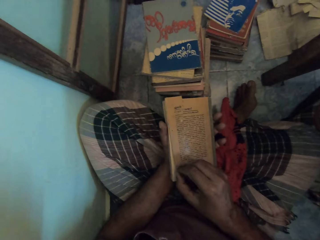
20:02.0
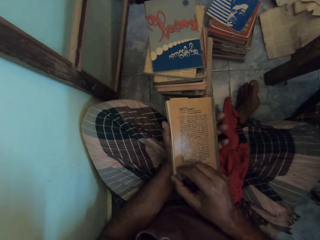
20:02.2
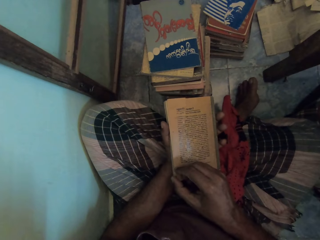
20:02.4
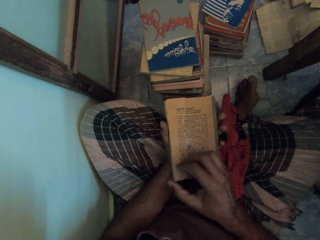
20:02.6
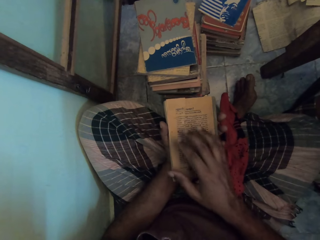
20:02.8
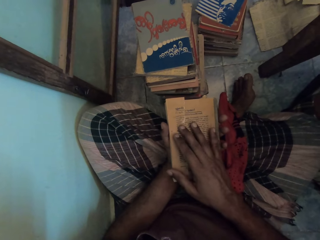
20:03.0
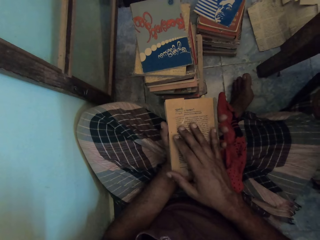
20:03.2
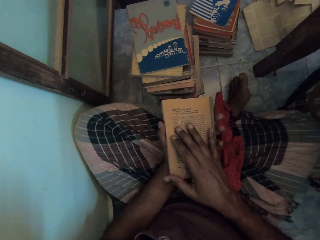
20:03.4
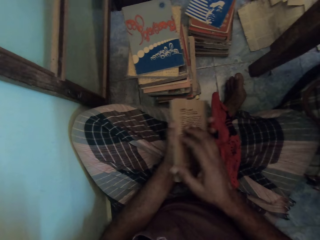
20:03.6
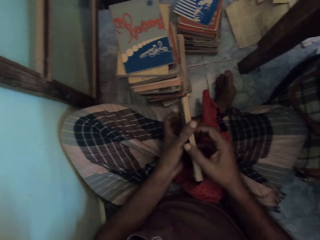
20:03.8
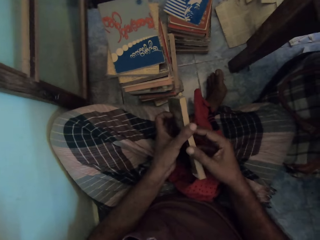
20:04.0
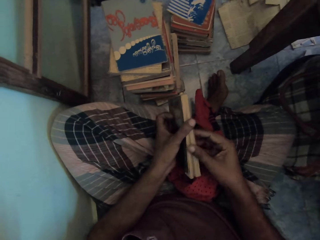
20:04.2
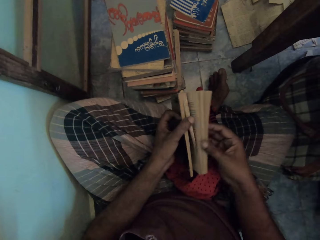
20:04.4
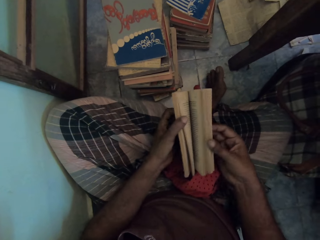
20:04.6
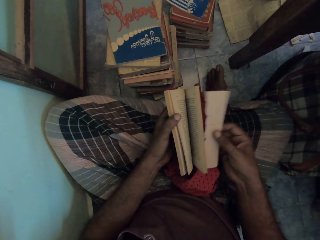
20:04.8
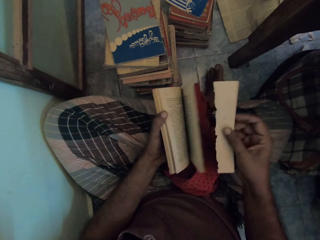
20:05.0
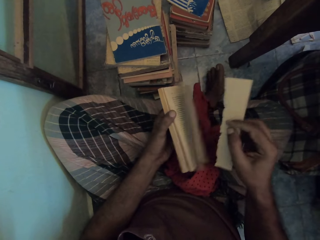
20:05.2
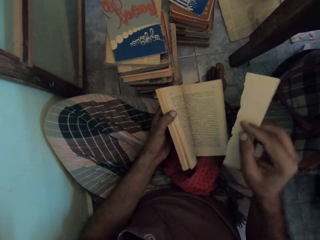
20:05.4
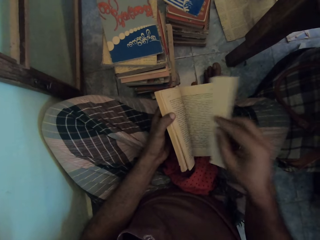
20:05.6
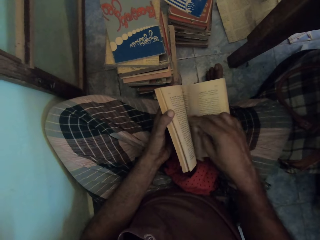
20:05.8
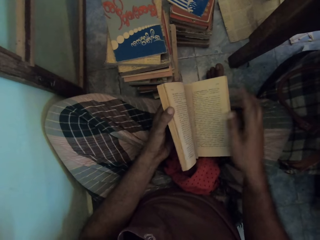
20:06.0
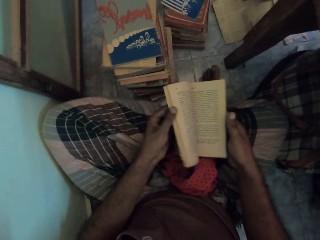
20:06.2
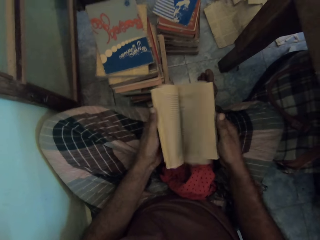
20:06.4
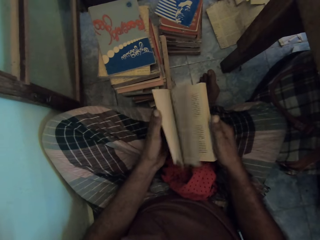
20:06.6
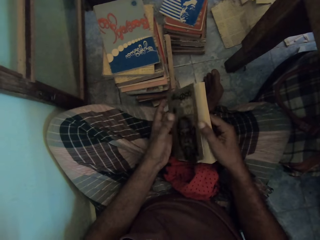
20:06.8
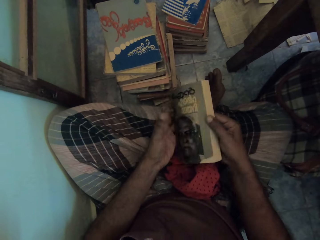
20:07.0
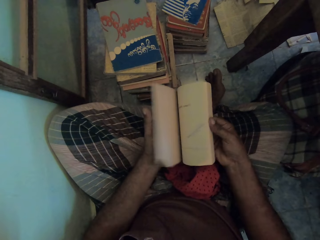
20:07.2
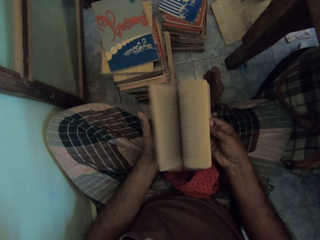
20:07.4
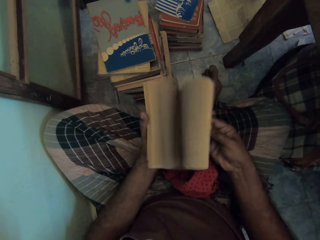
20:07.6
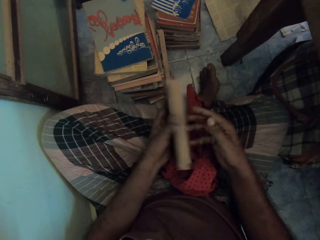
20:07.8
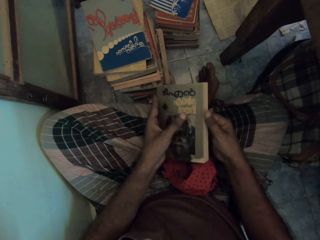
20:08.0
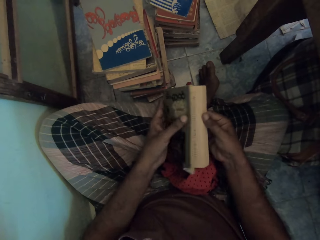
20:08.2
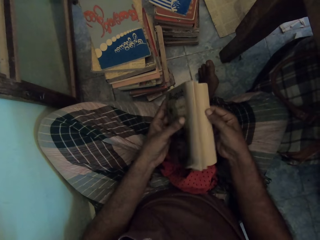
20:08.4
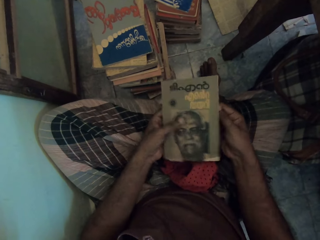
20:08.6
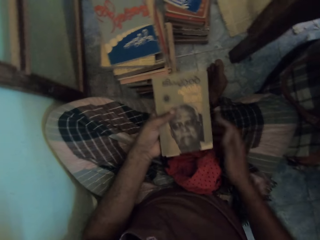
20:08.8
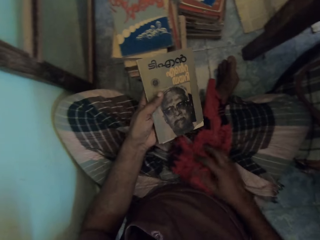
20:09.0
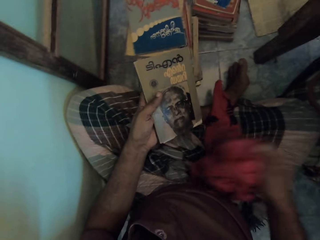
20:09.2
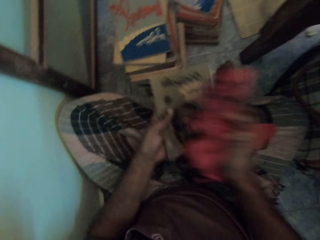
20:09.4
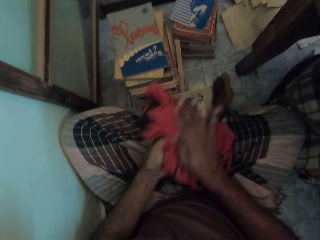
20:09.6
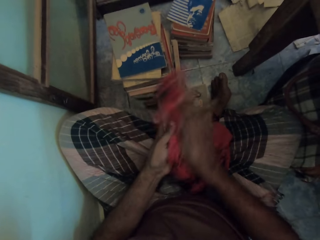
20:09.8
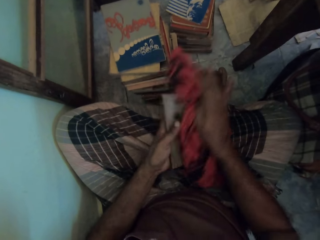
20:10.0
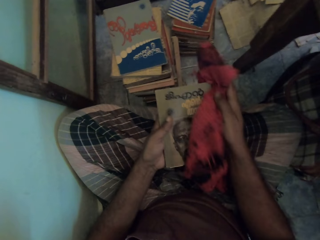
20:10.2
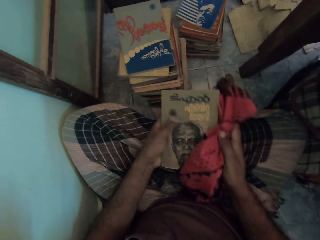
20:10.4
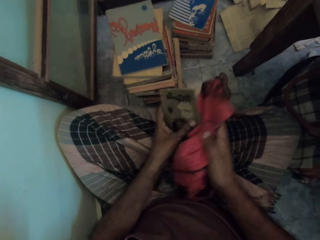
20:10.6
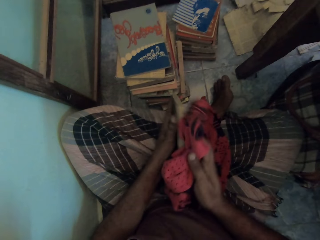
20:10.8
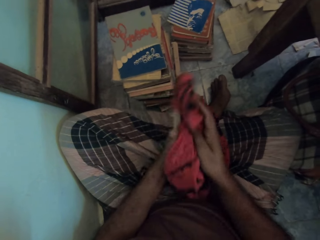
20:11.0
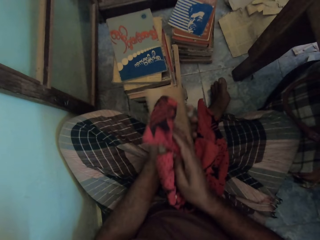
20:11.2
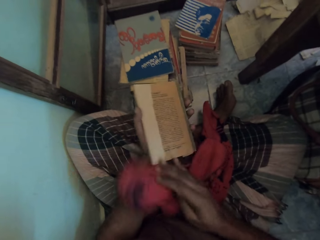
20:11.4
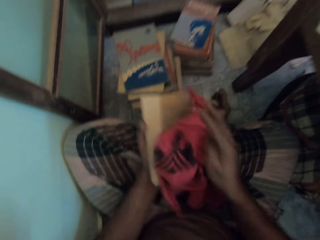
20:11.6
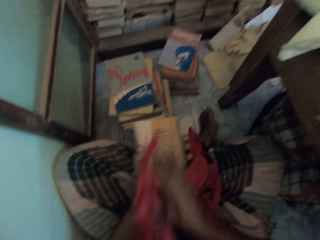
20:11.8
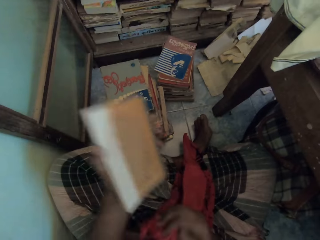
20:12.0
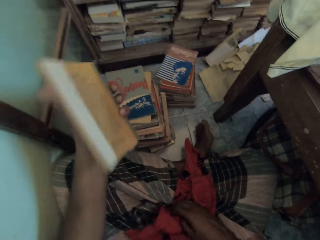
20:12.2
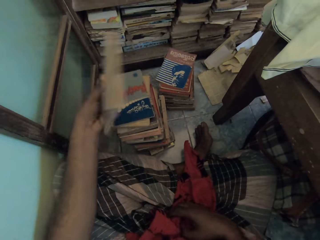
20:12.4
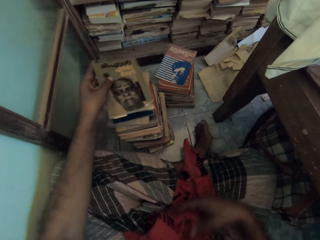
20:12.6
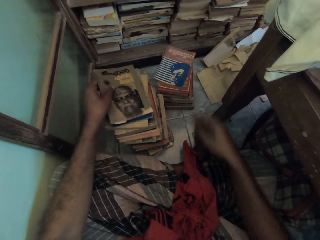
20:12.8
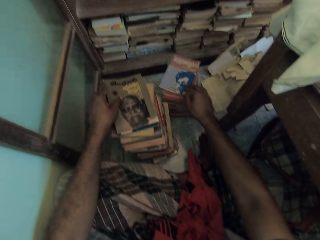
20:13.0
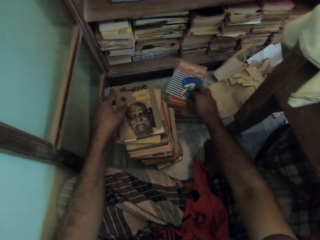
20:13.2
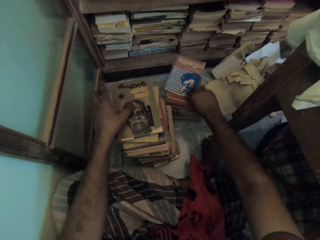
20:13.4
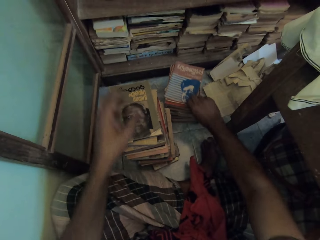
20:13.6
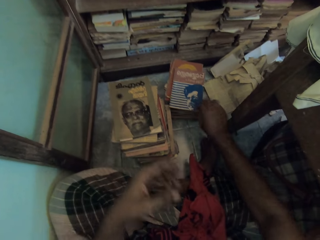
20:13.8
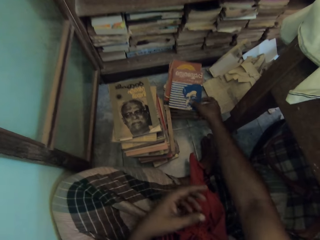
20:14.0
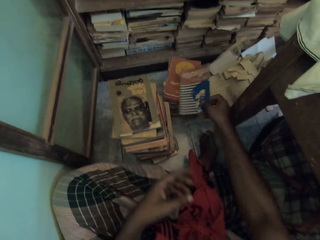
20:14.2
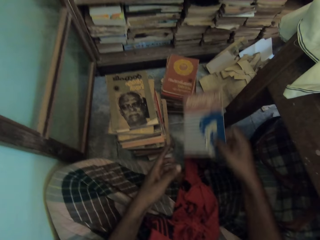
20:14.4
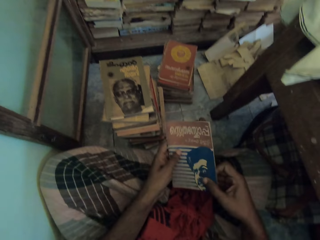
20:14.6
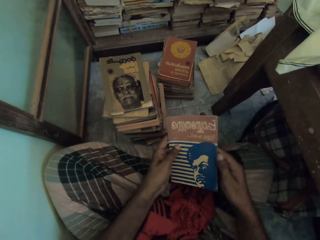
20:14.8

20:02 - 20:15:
The camera wearer puts the piece of paper on the book with his right hand. He looks at the piece of paper. He opens the book with his left hand. He puts the piece of paper inside the book with his right hand. He flaps the pages with his left hand. He opens the book. He flaps the pages with his right hand. He holds the book. He wipes the book with the towel with his right hand. He turns the book. He wipes the book with the piece of cloth. He puts down the book on the floor with his left hand. He picks the book from the floor with his right hand.

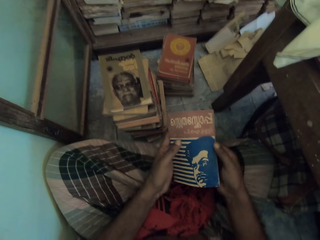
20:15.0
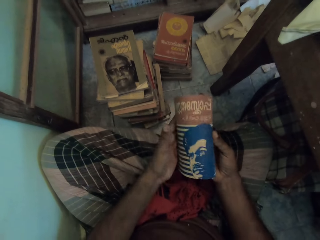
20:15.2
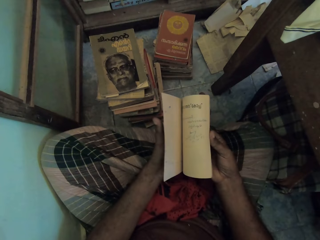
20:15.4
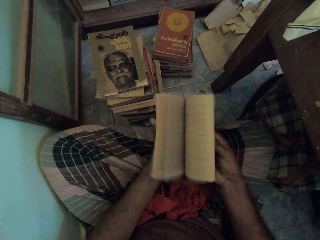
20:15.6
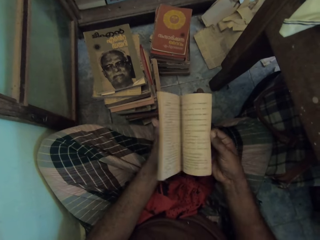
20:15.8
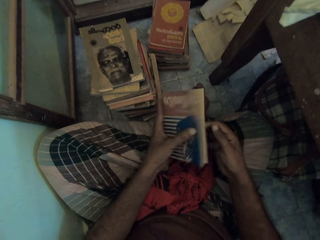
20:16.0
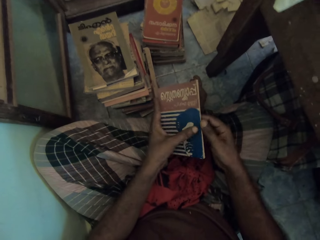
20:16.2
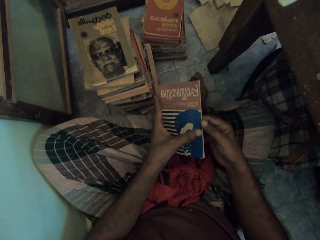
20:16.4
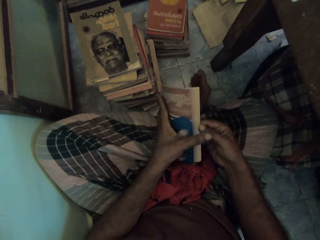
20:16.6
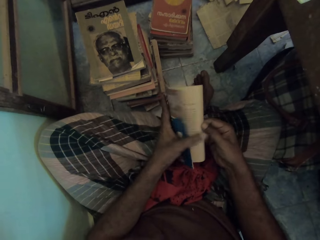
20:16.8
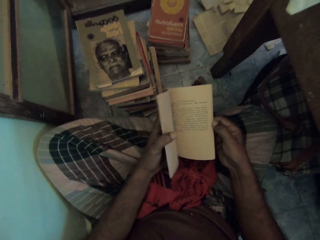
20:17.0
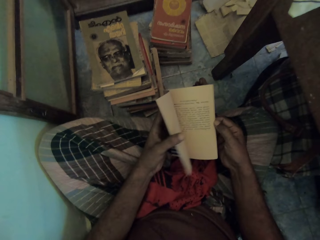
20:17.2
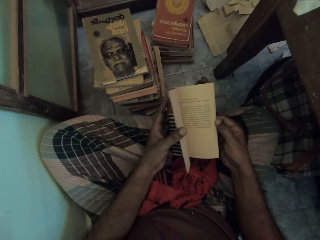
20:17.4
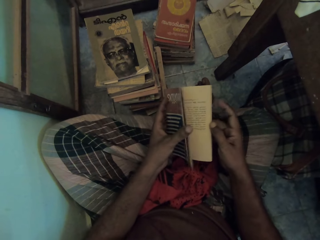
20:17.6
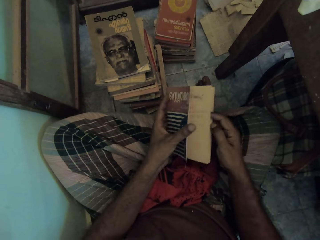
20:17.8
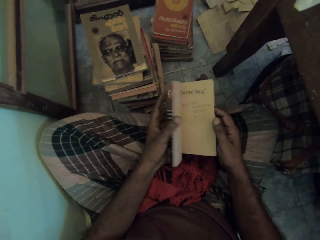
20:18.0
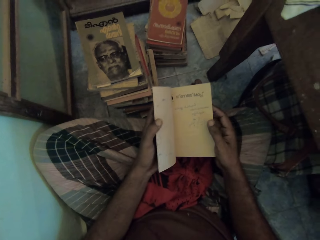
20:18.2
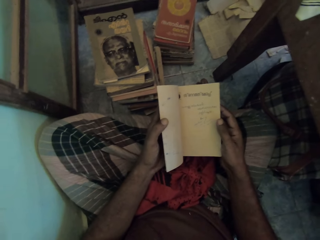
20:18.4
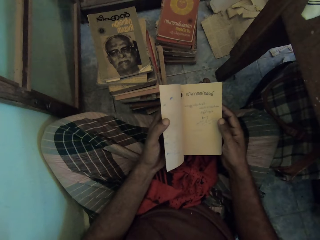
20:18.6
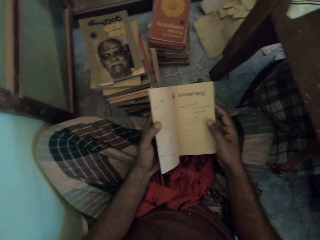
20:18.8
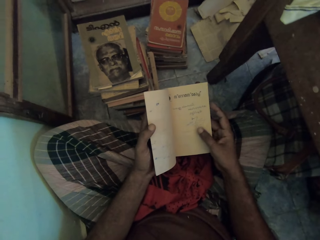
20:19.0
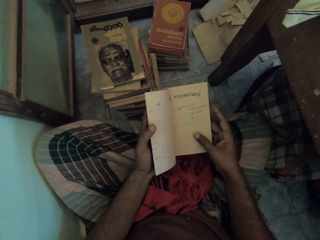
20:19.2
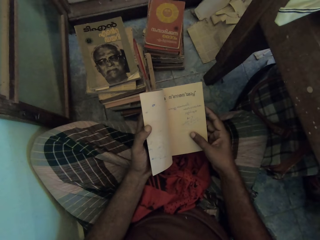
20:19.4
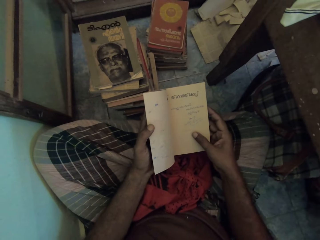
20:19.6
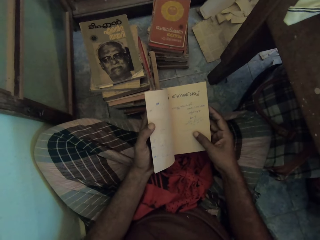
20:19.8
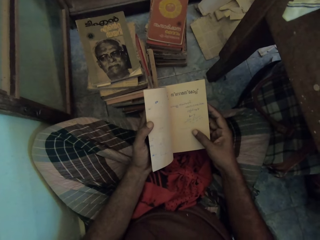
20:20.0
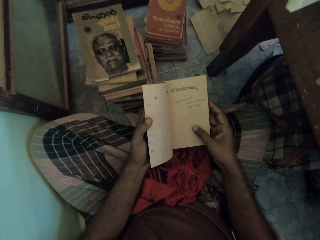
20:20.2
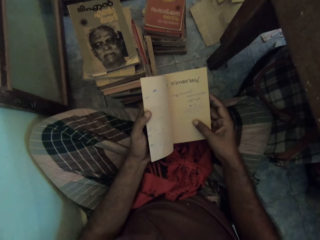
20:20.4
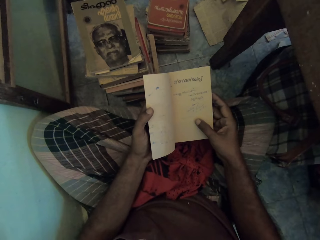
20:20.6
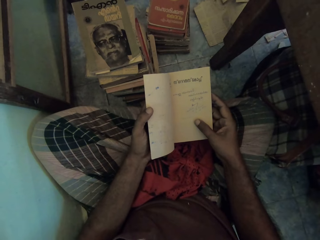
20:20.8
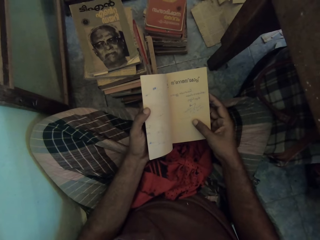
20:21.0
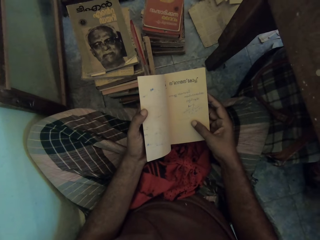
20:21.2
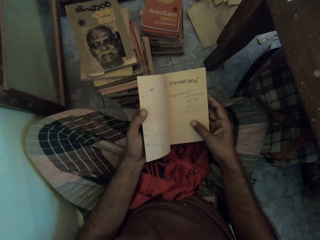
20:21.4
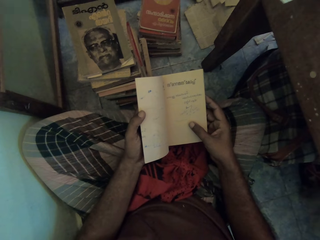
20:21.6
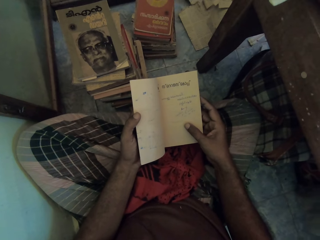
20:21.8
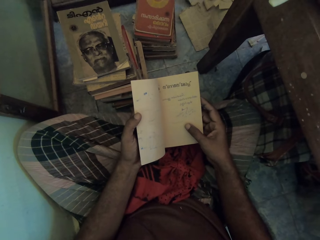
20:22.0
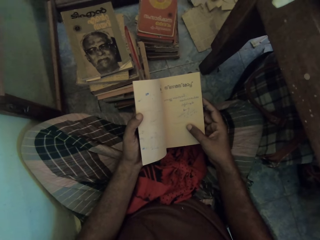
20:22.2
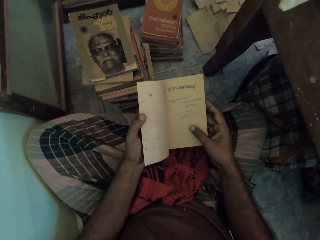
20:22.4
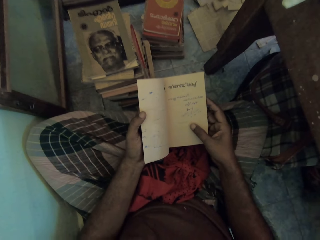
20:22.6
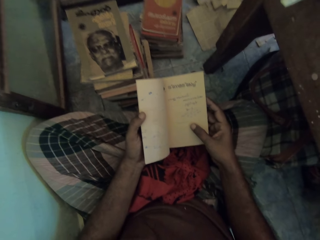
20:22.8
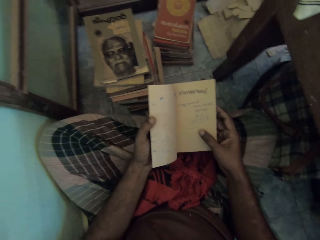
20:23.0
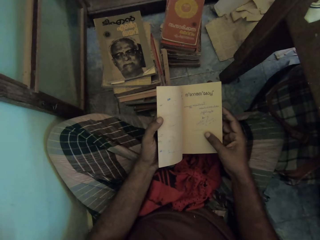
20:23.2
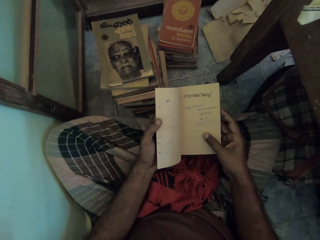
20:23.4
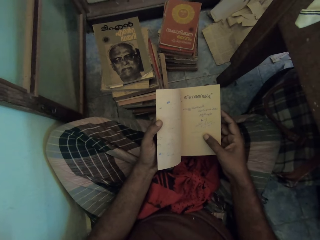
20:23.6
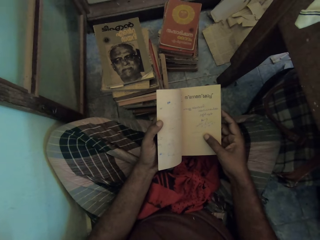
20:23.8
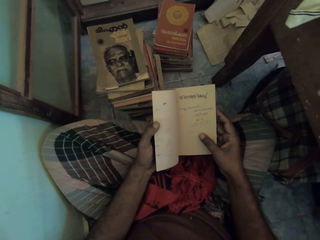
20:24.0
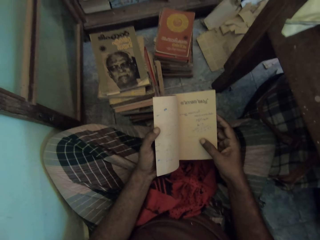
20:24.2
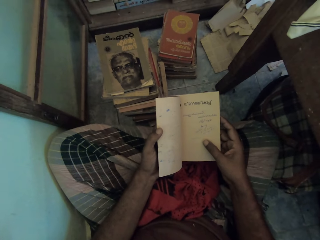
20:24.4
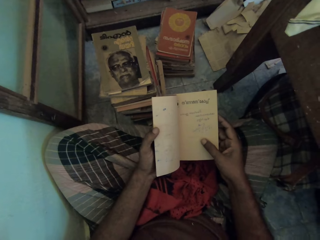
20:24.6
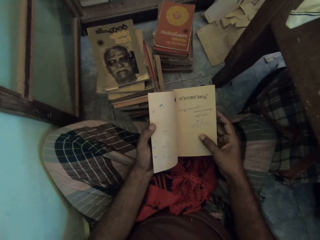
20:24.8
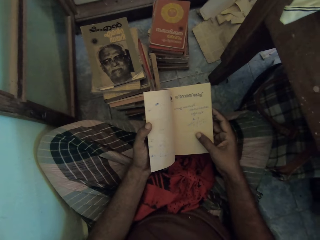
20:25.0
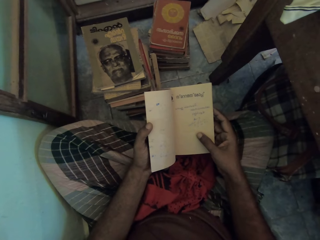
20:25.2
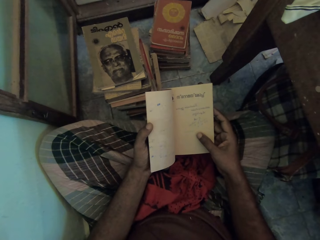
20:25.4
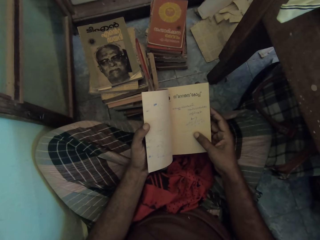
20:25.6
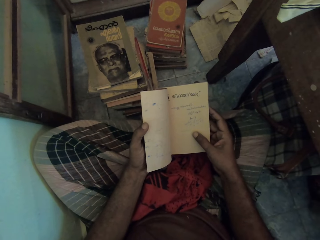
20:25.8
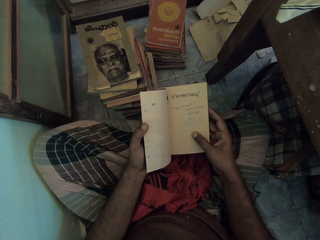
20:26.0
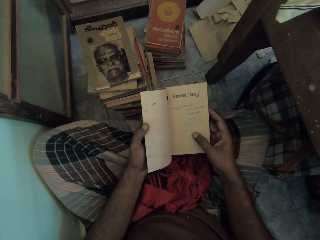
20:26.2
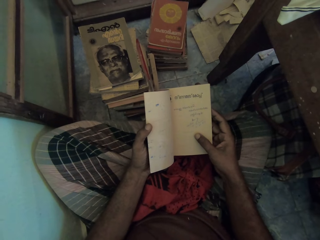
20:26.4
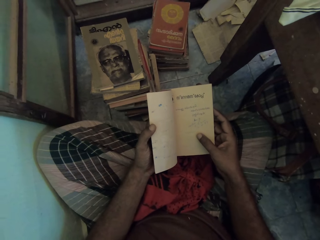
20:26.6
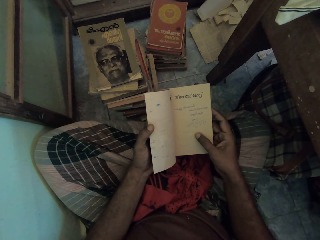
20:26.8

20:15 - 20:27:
The camera wearer holds the book. He opens the book. He flaps the pages with his right hand. He flaps the page with his left hand. He reads the book.
